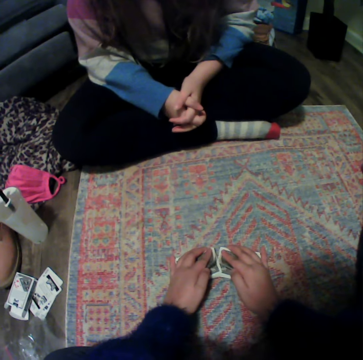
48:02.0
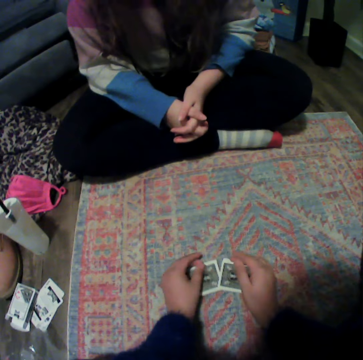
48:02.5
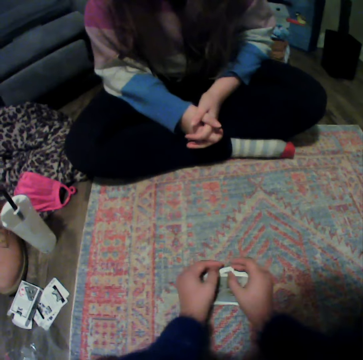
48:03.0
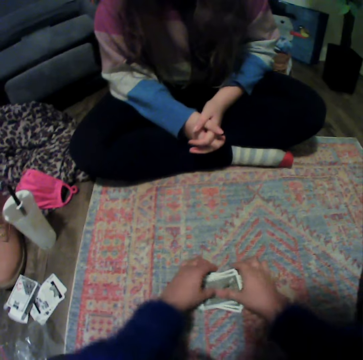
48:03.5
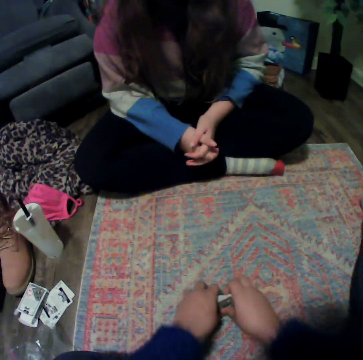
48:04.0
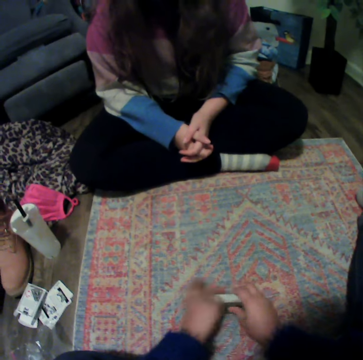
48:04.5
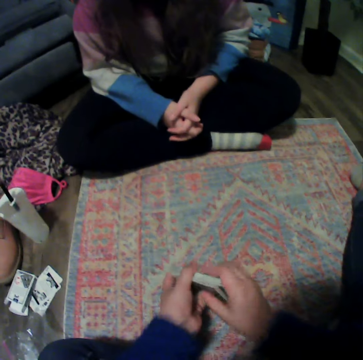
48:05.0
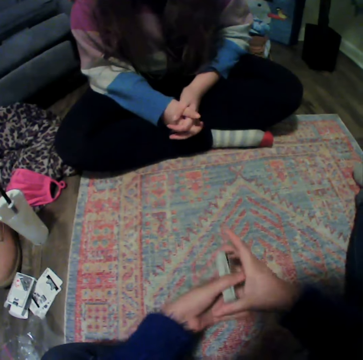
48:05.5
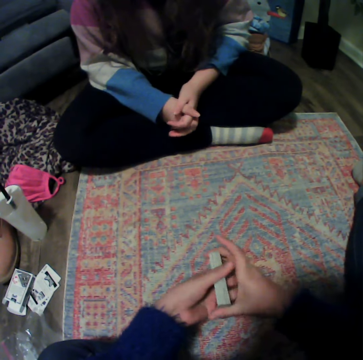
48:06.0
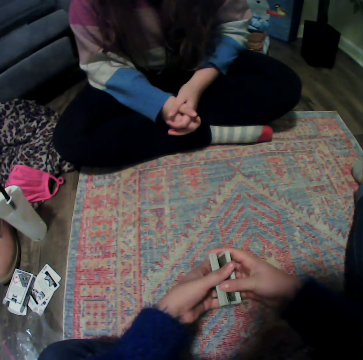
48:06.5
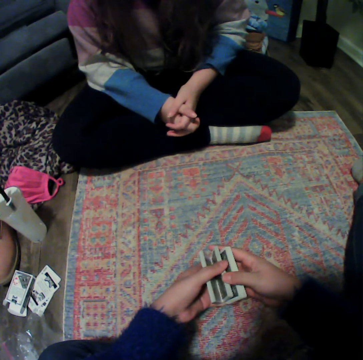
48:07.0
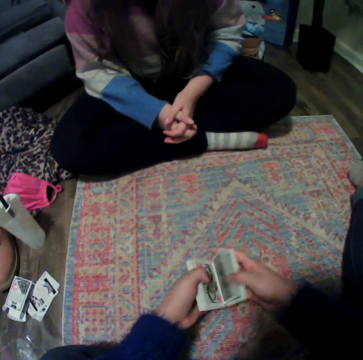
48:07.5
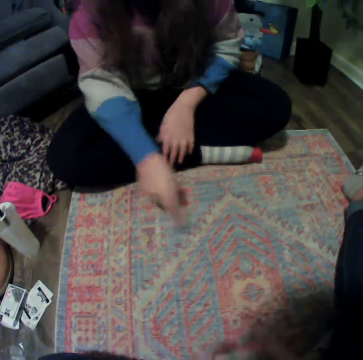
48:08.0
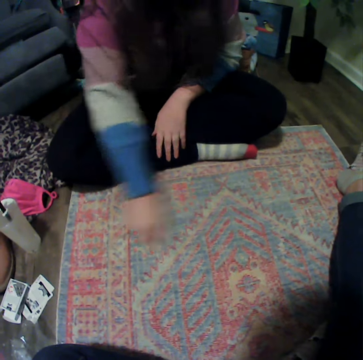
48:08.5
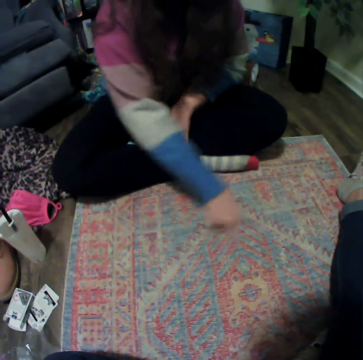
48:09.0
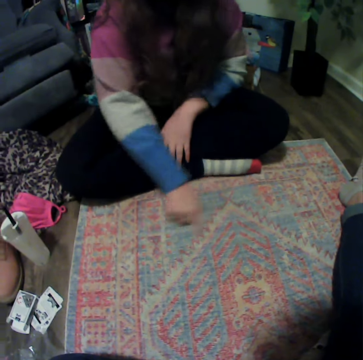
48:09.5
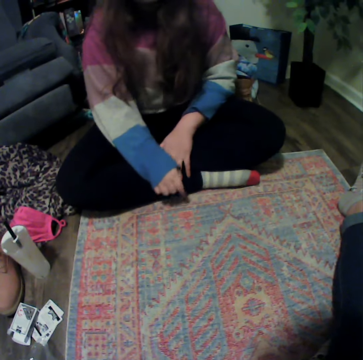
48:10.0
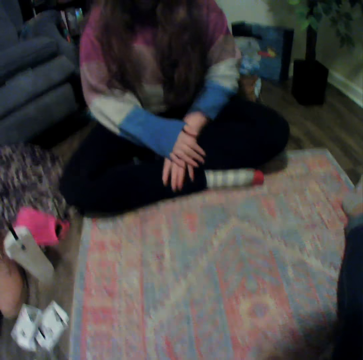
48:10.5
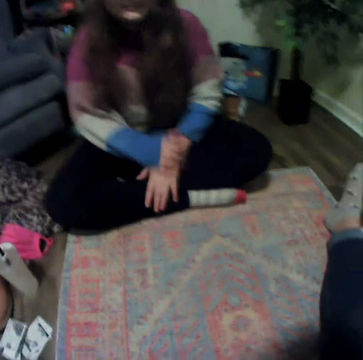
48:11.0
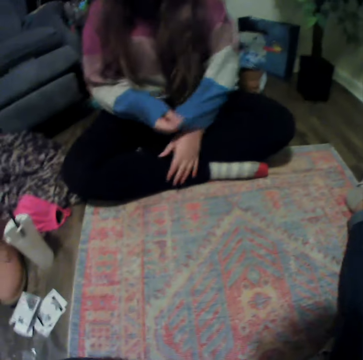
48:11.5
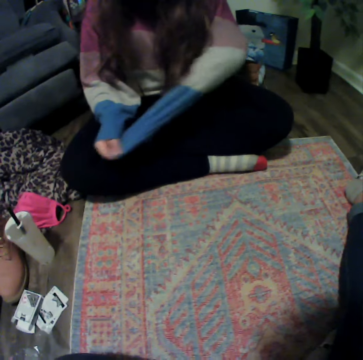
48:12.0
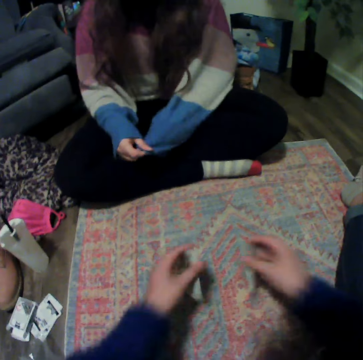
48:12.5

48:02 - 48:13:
The camera wearer touches the playing cards.

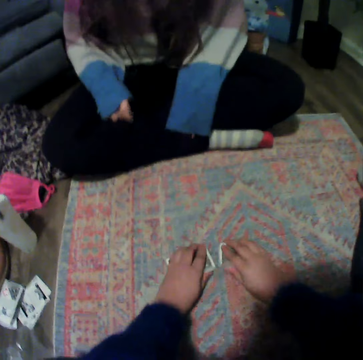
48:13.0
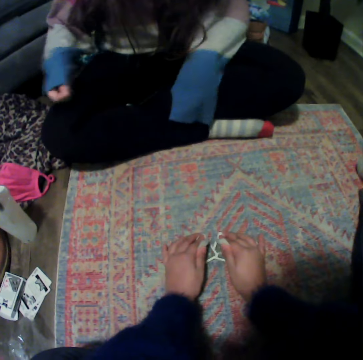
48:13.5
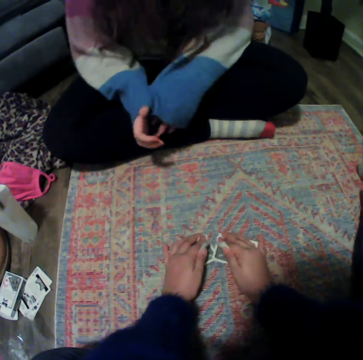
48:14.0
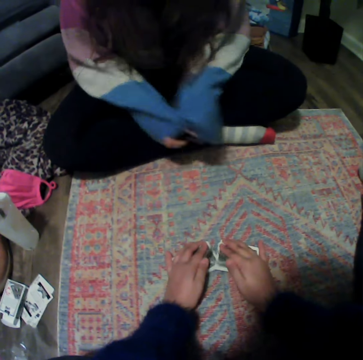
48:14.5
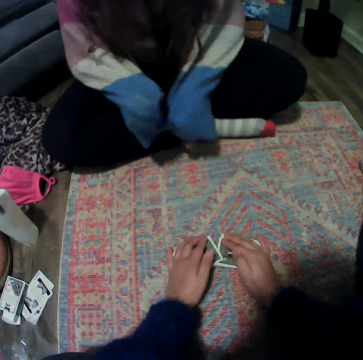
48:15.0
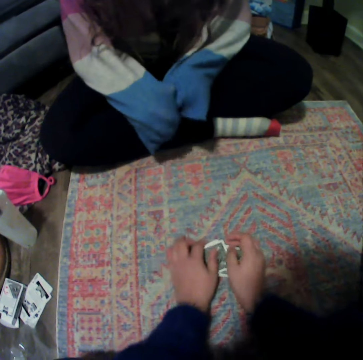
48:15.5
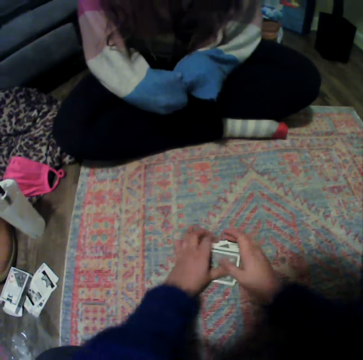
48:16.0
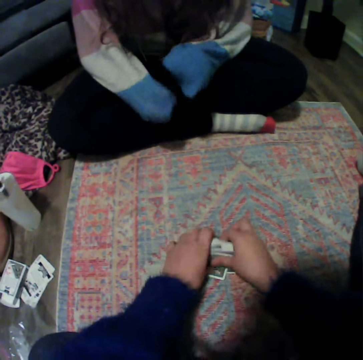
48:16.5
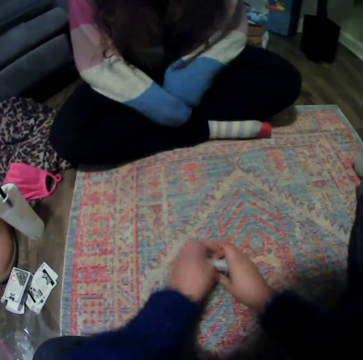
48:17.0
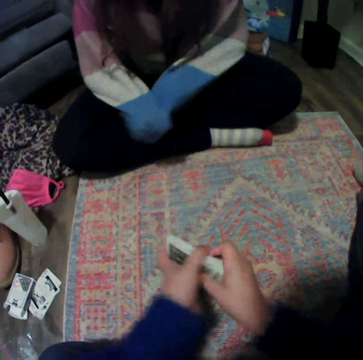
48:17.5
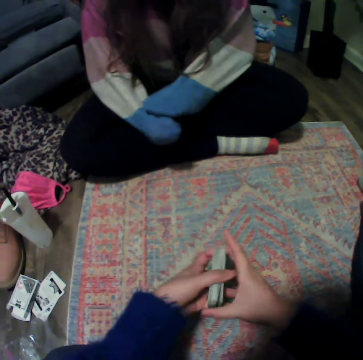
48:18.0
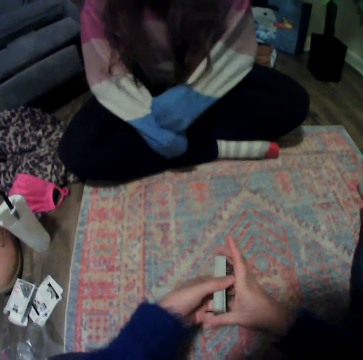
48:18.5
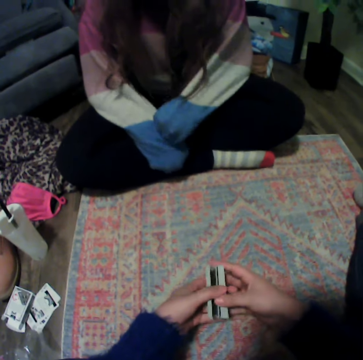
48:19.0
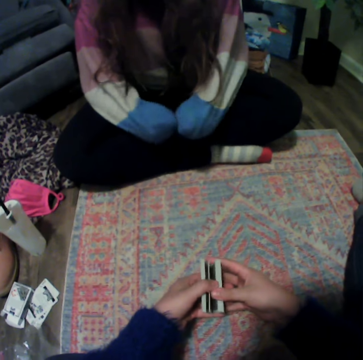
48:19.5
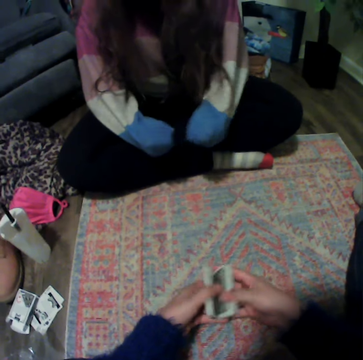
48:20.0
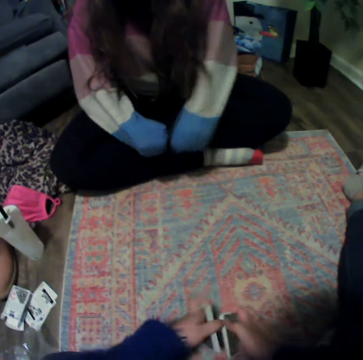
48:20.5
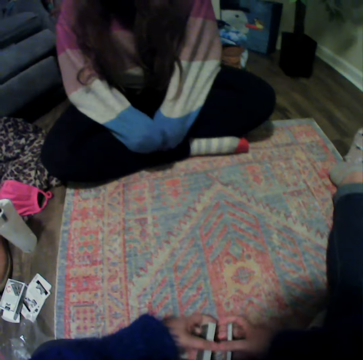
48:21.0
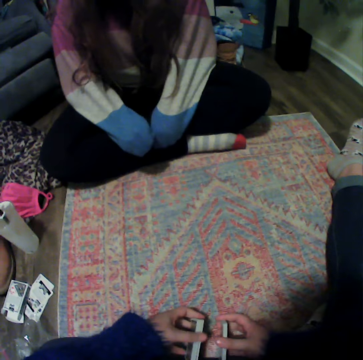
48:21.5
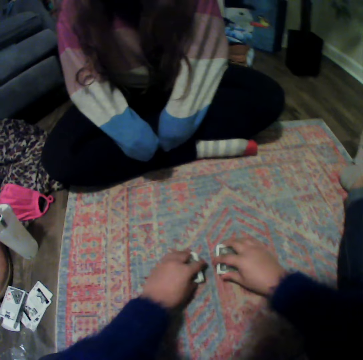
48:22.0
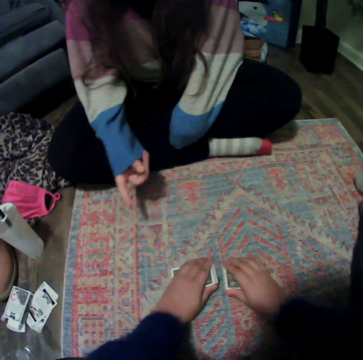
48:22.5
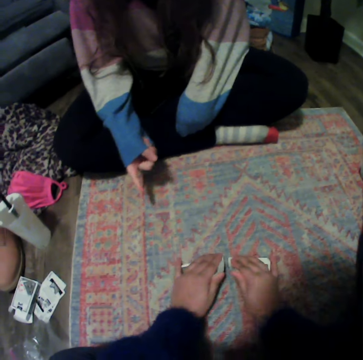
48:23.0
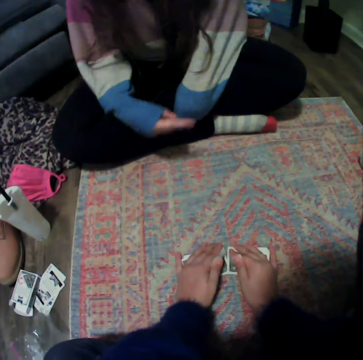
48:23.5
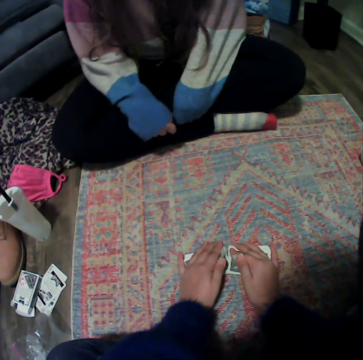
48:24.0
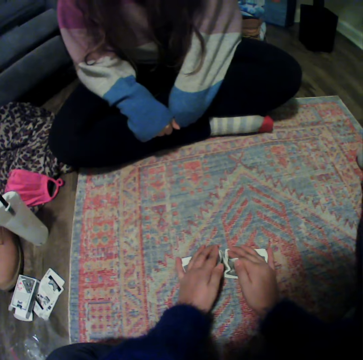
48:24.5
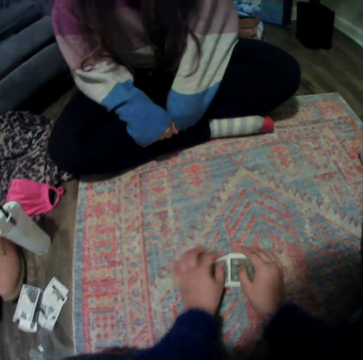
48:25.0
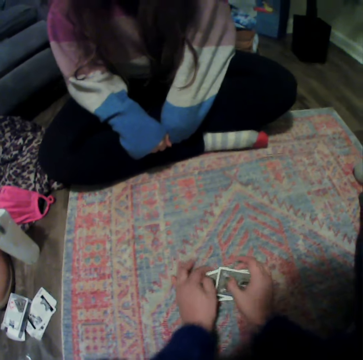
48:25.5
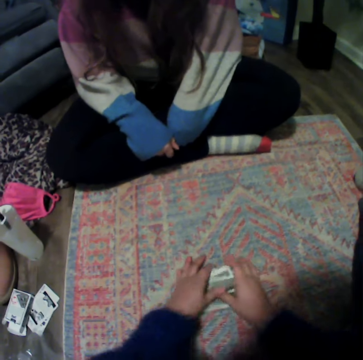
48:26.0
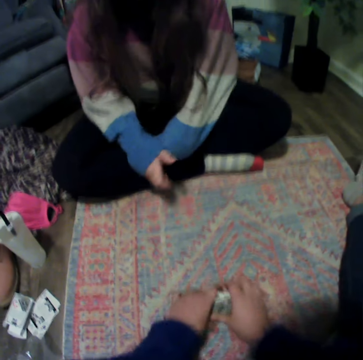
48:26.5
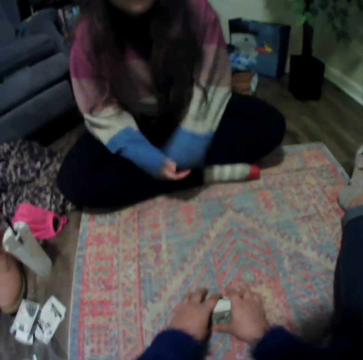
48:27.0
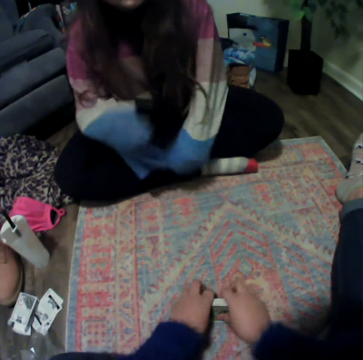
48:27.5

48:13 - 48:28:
The camera wearer puts a playing card down. They touch the playing cards. They put a playing card down.

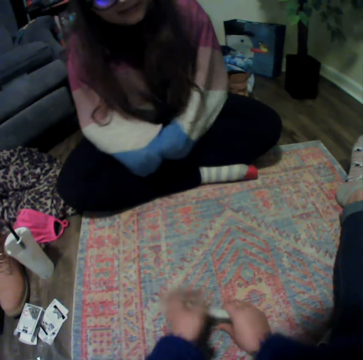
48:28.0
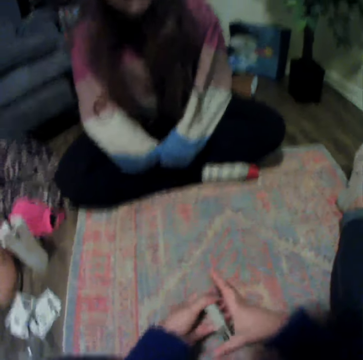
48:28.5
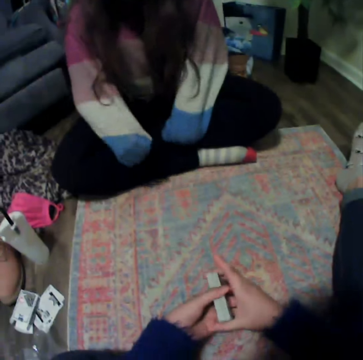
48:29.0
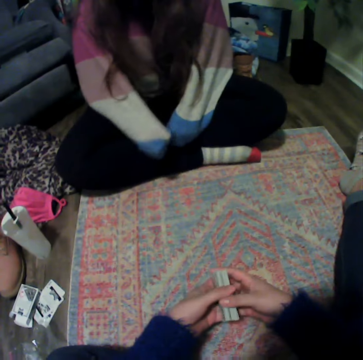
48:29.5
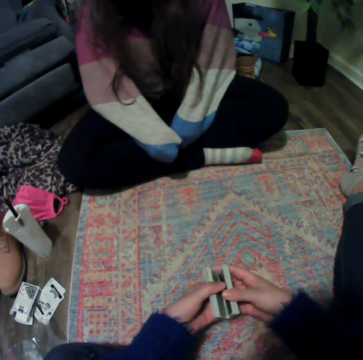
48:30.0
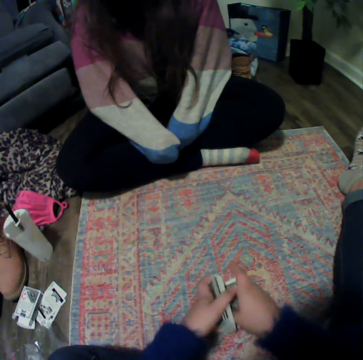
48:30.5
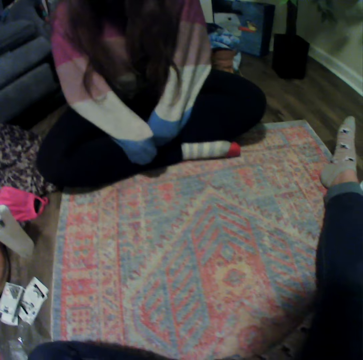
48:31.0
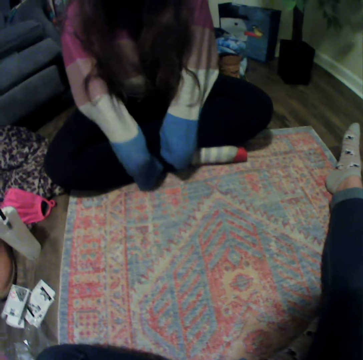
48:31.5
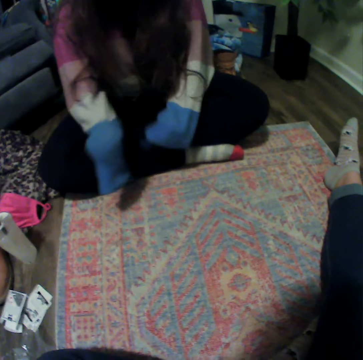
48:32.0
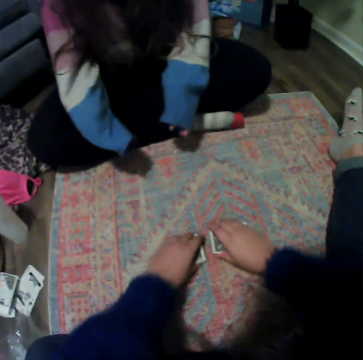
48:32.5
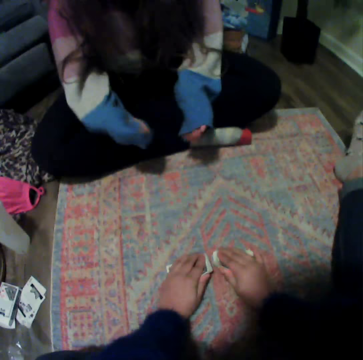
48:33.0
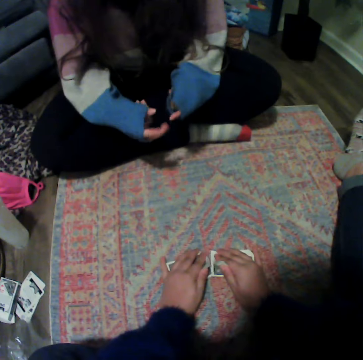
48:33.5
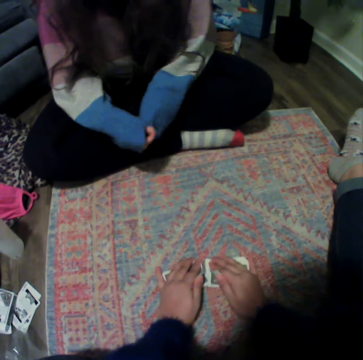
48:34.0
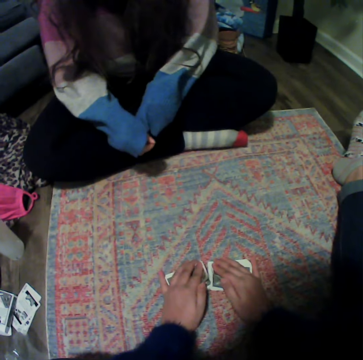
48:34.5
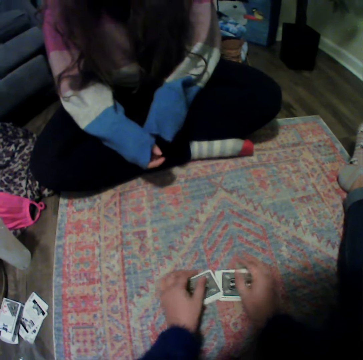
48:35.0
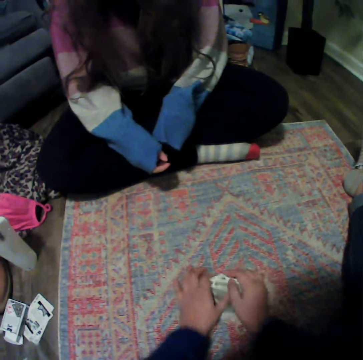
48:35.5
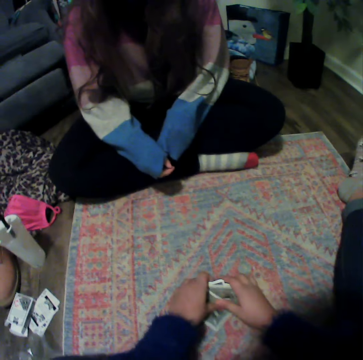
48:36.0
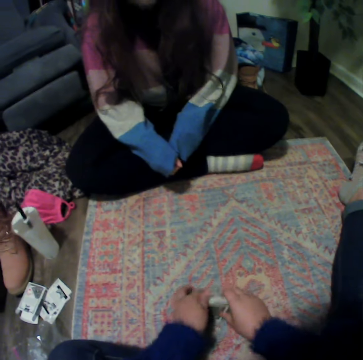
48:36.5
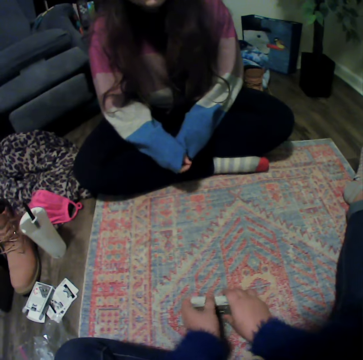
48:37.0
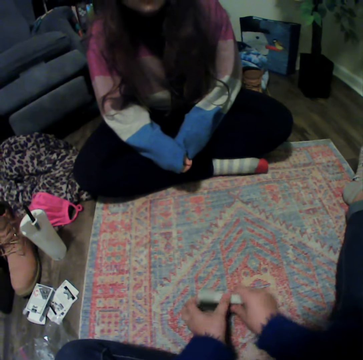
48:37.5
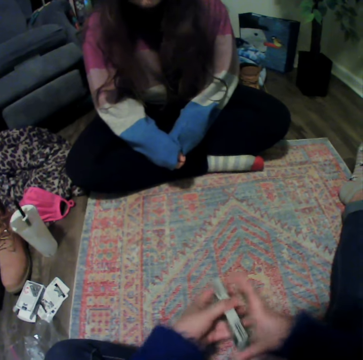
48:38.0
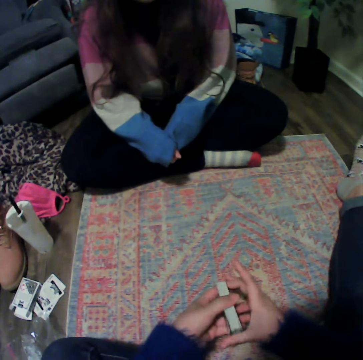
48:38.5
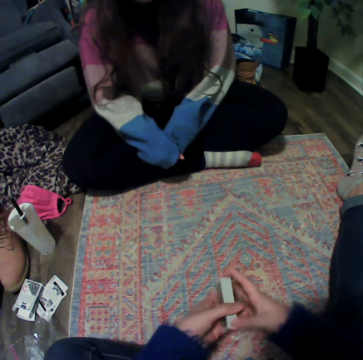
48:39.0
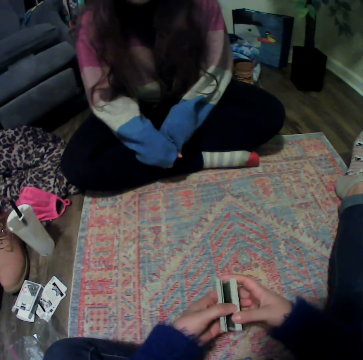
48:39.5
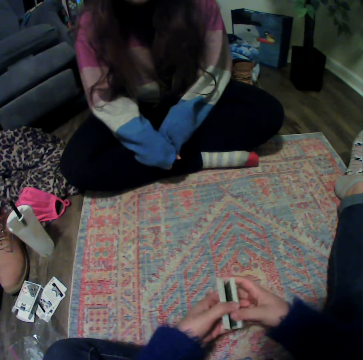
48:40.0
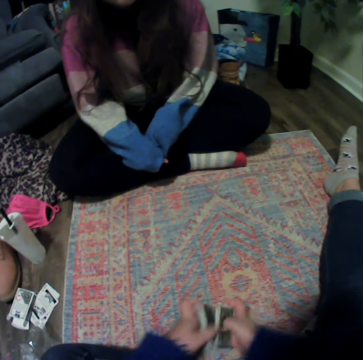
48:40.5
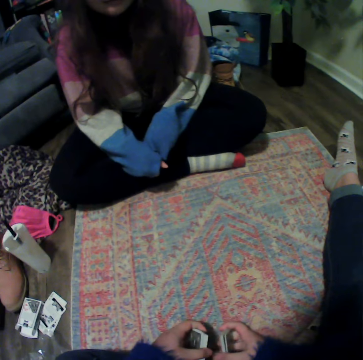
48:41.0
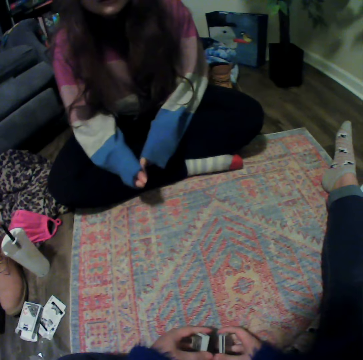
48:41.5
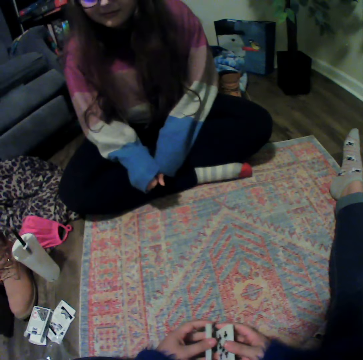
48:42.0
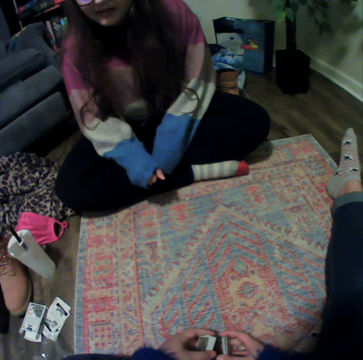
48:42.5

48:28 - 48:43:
The camera wearer touches the playing cards. They put a playing card down.
